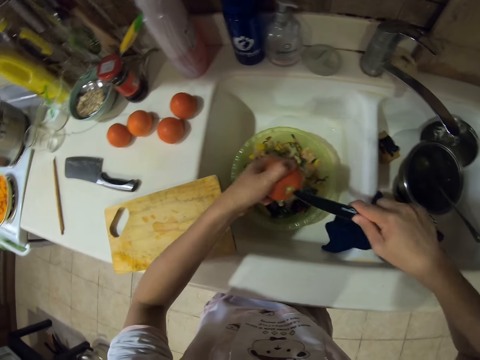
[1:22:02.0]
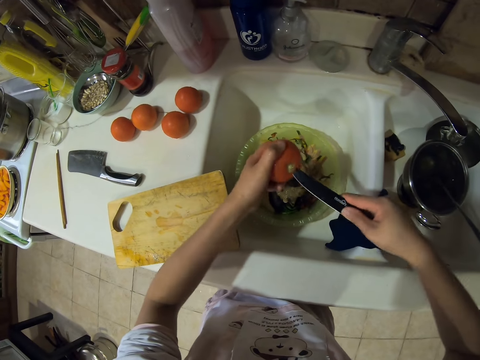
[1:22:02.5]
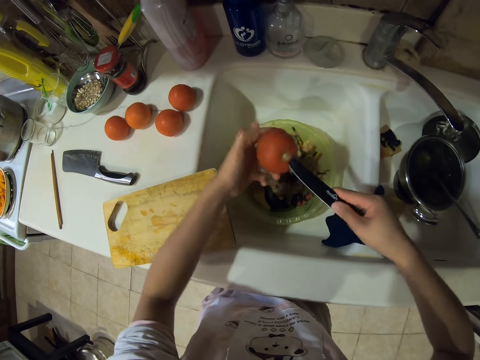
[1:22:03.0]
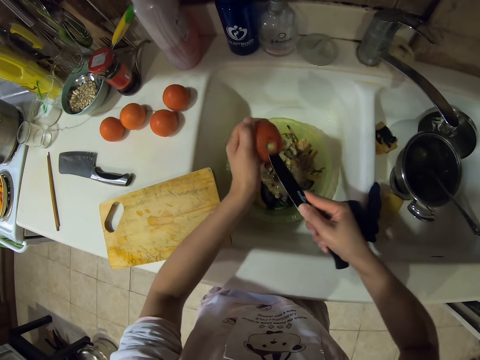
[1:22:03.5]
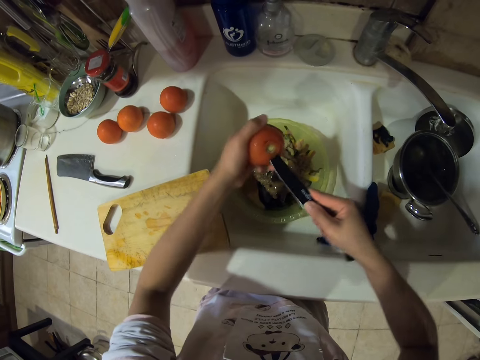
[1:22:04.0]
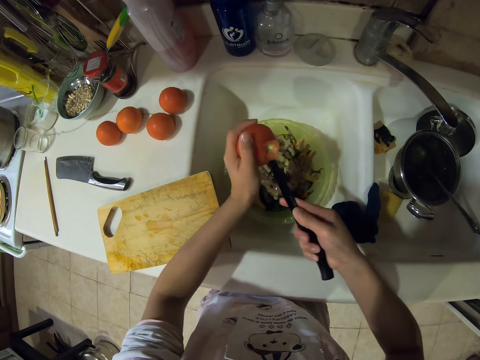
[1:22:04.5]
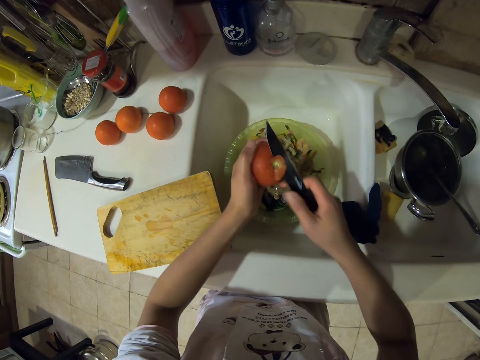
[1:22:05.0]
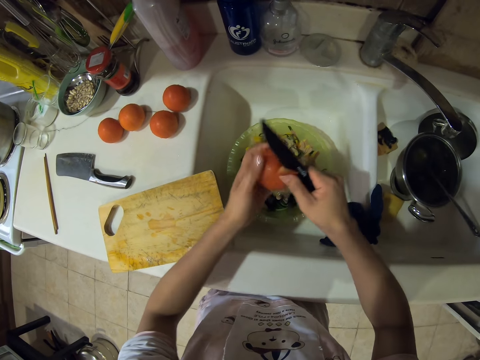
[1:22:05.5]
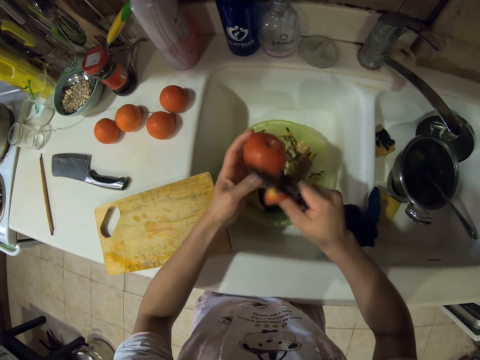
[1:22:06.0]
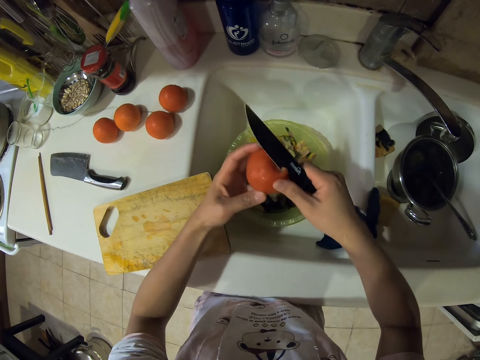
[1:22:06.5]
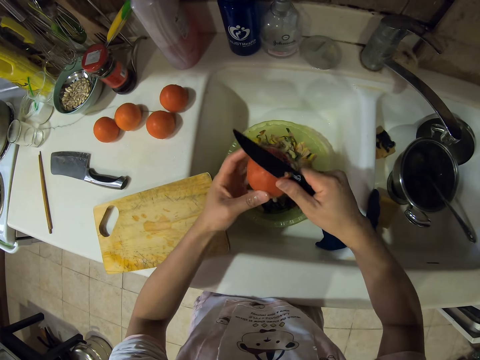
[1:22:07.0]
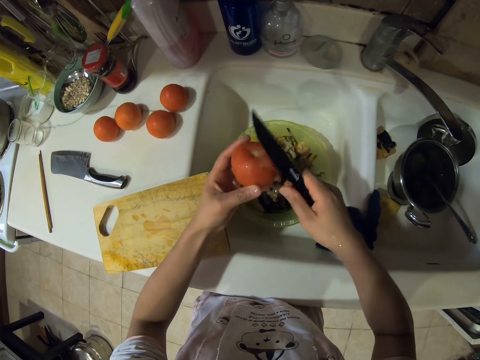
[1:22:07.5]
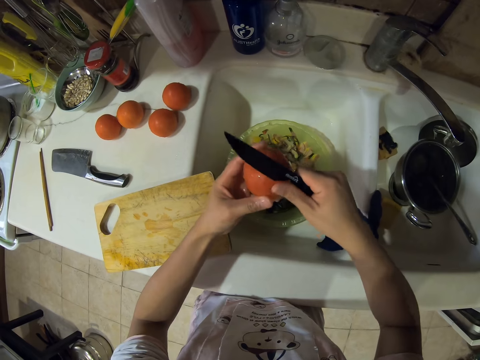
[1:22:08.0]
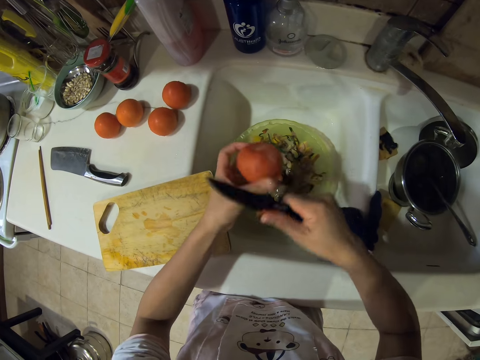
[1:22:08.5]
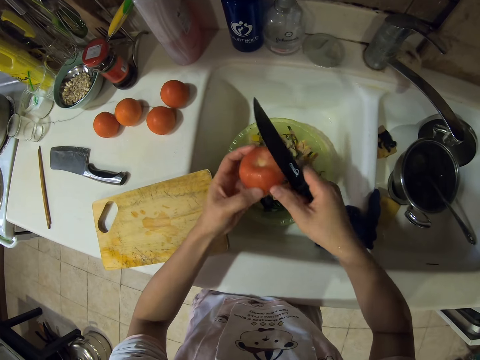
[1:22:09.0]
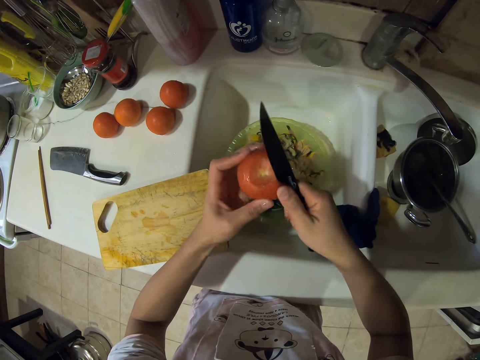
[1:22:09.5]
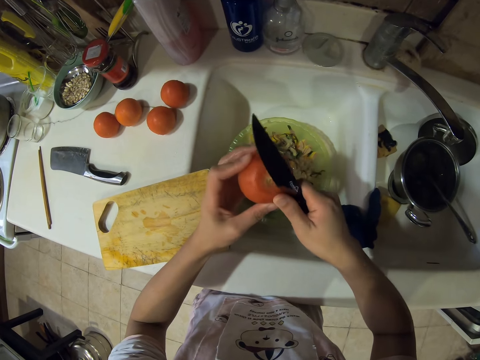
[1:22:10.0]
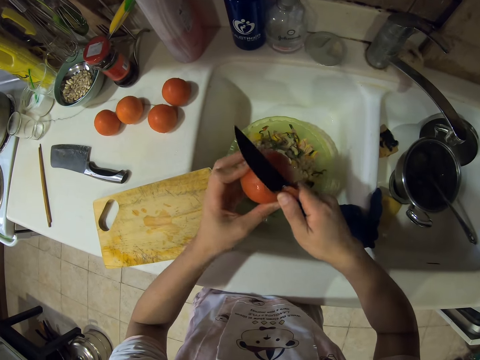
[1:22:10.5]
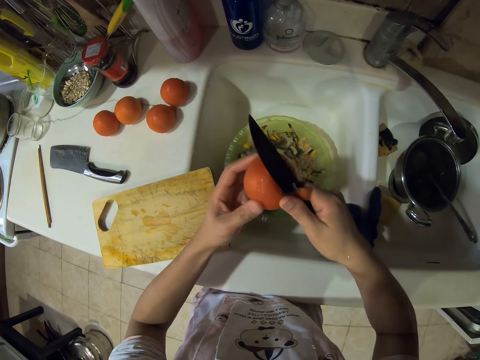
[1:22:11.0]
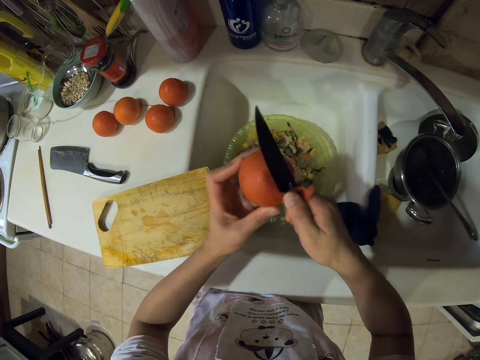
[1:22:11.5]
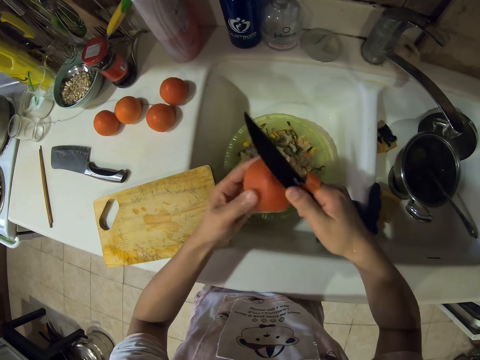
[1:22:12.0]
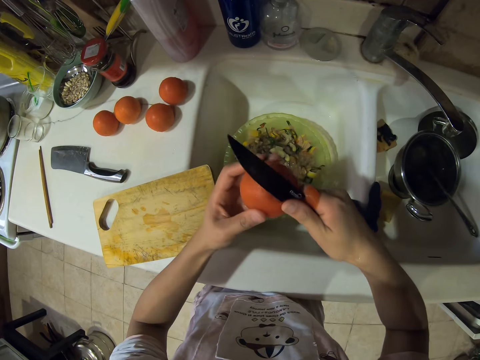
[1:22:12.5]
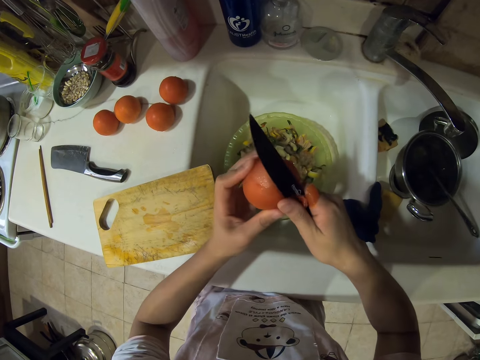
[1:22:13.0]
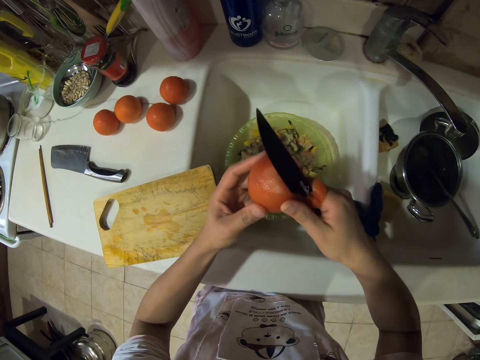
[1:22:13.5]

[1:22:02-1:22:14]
The camera wearer peels the tomato with a knife. They remove the stalk. They peel the tomato.

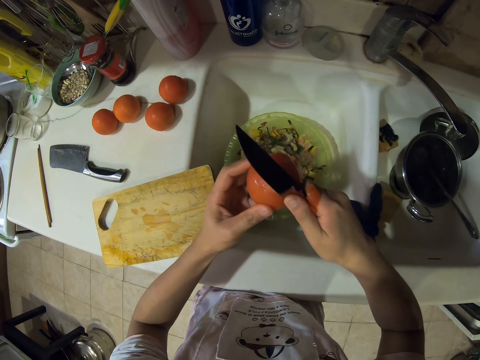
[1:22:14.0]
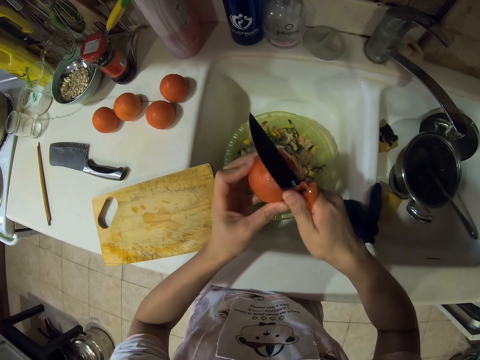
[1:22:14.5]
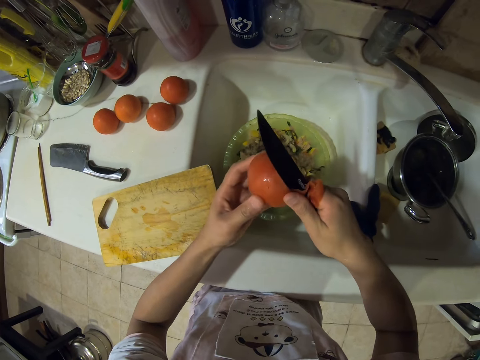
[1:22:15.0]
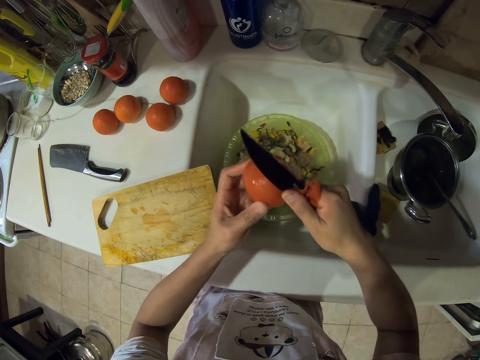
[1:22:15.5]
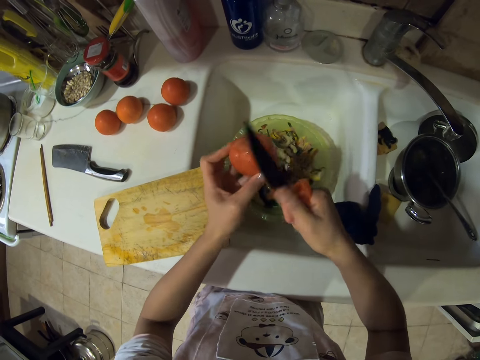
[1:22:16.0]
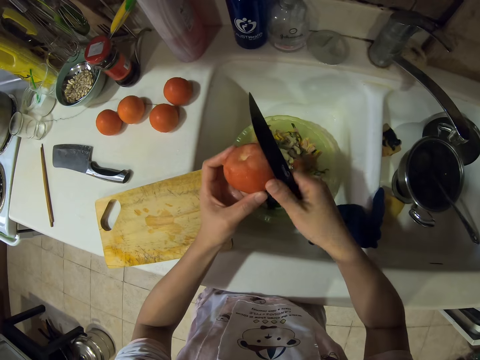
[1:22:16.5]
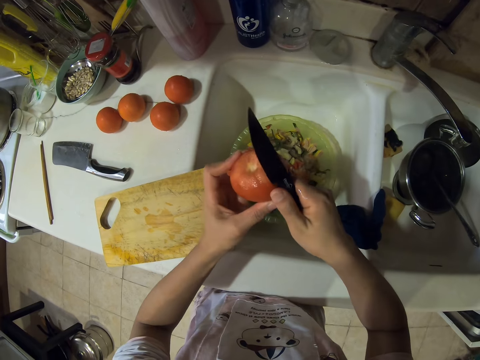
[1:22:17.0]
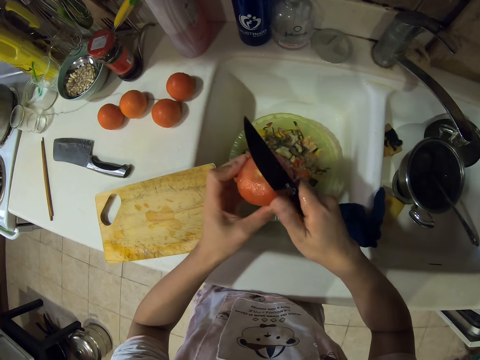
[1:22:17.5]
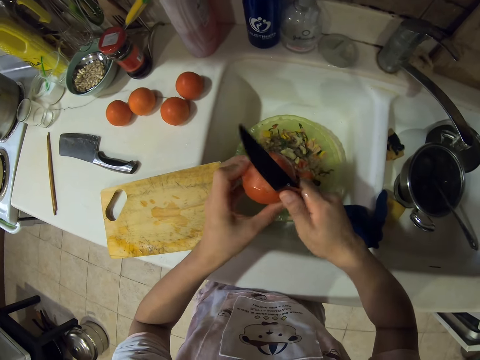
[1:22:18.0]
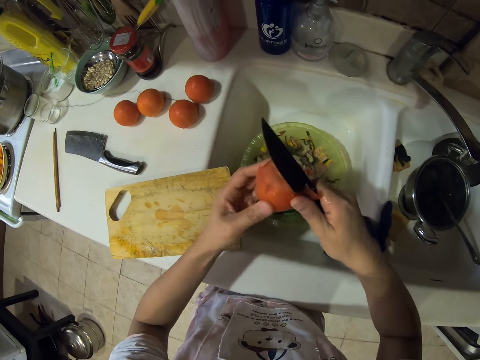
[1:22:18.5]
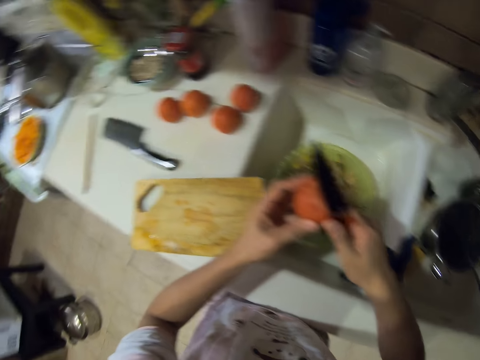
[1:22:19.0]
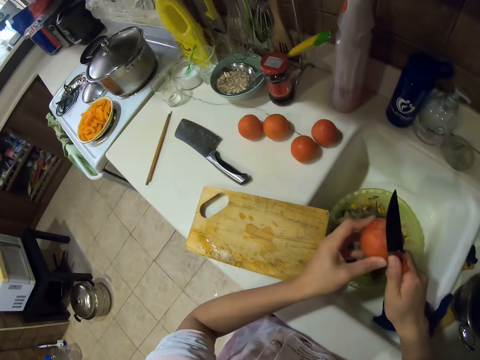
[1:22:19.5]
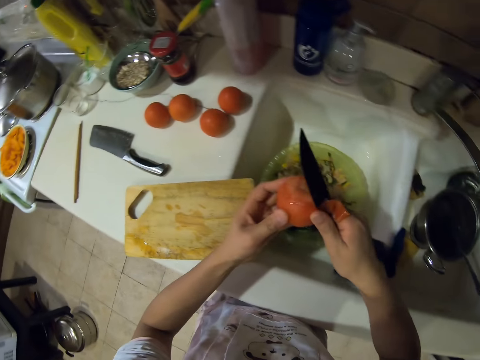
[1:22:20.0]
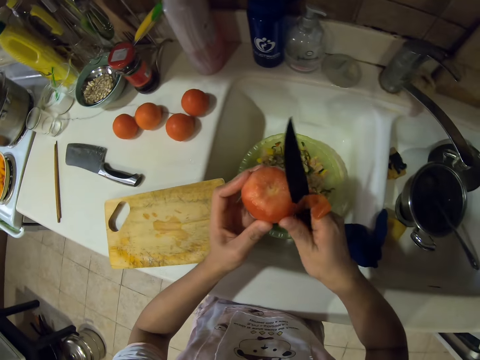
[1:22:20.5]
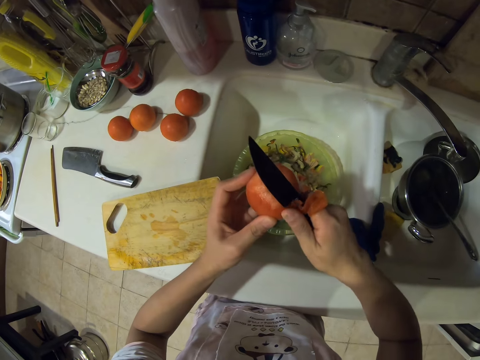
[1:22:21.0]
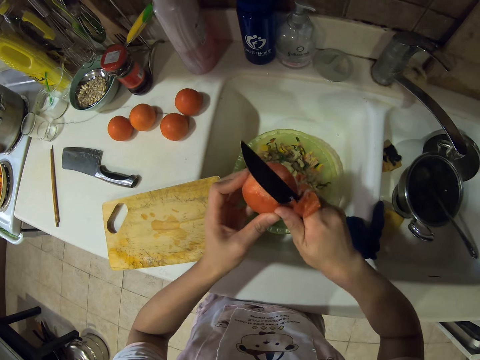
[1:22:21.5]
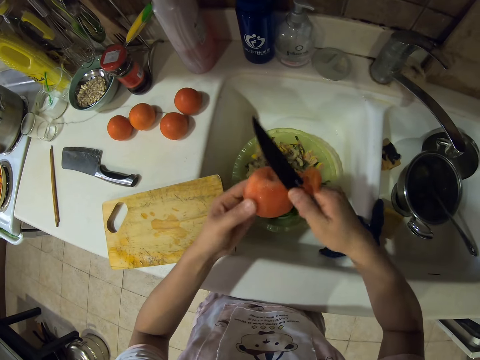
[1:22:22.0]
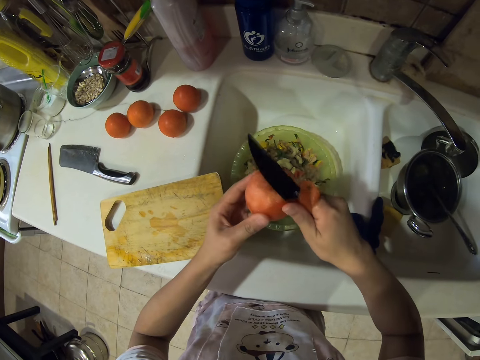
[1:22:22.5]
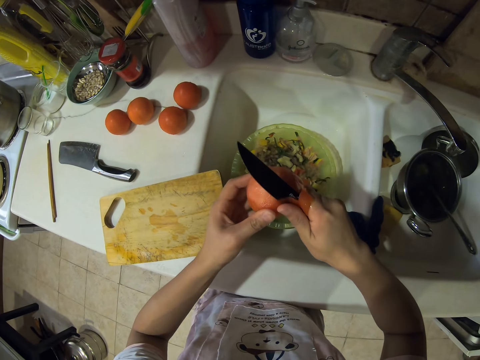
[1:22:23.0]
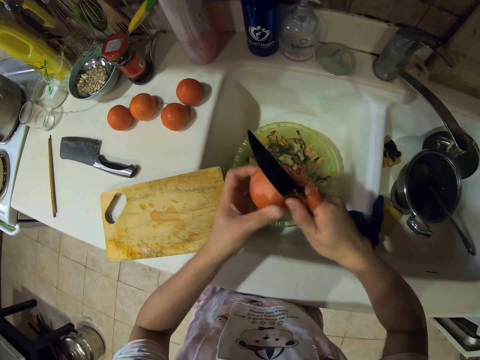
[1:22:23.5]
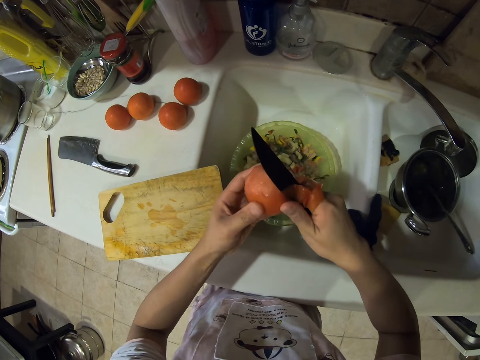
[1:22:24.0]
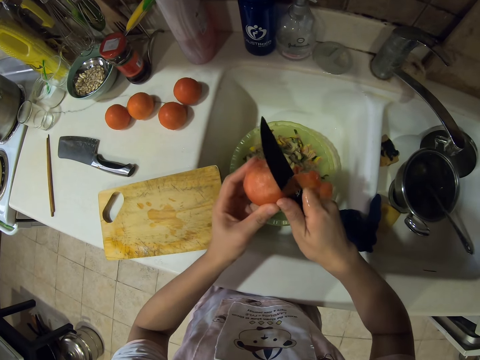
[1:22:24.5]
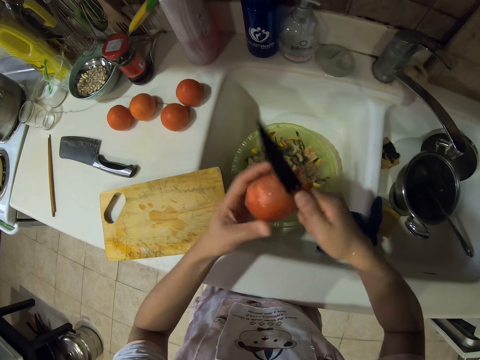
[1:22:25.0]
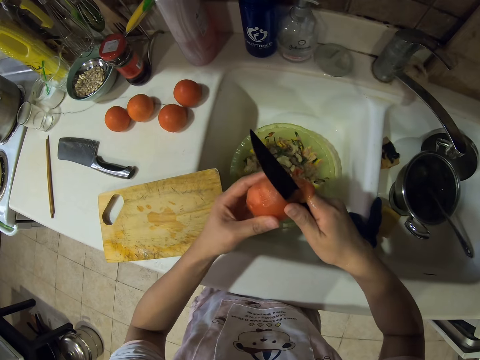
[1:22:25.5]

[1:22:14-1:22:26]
The camera wearer looks around. They peel the tomato.

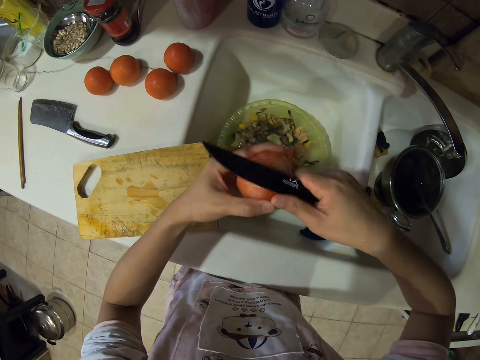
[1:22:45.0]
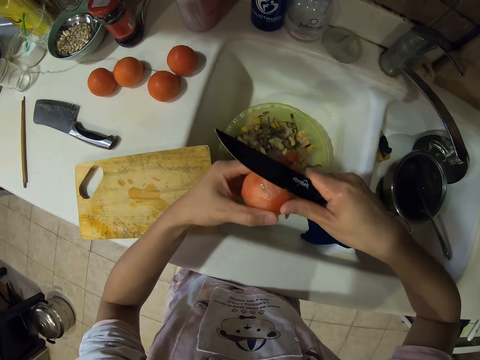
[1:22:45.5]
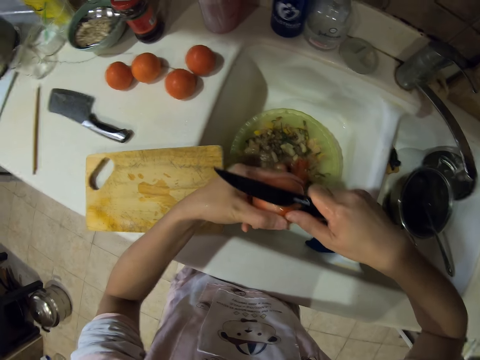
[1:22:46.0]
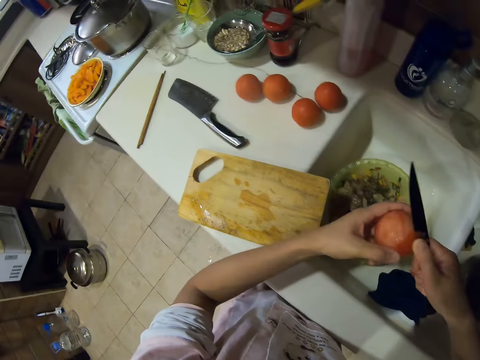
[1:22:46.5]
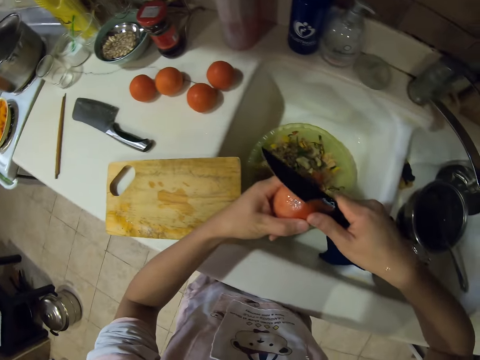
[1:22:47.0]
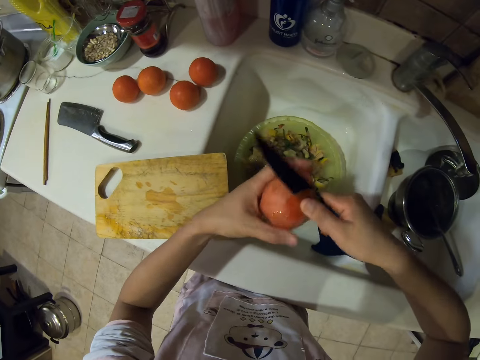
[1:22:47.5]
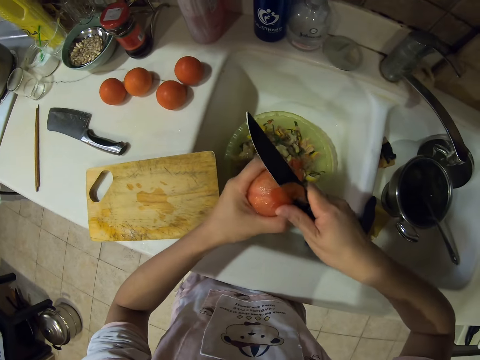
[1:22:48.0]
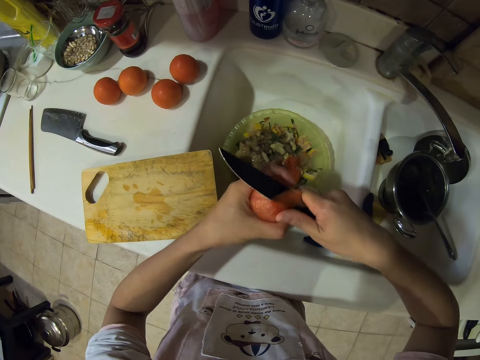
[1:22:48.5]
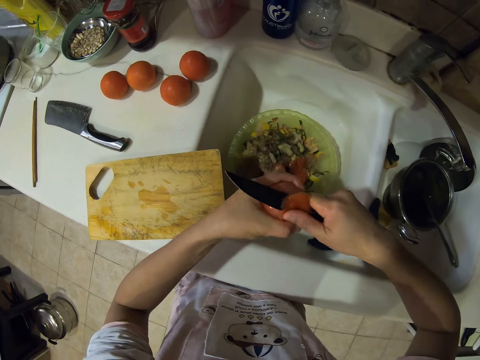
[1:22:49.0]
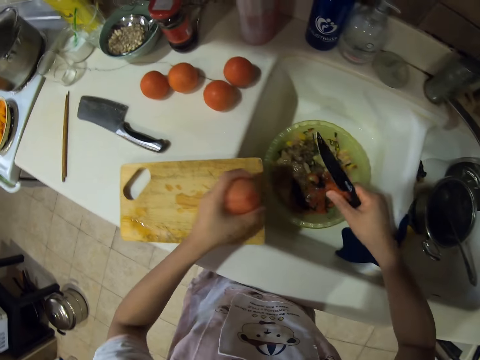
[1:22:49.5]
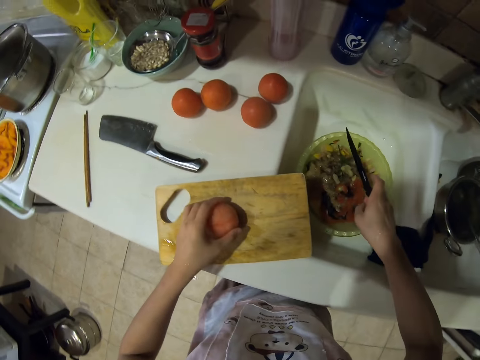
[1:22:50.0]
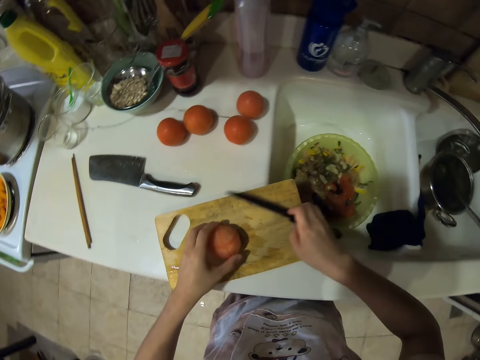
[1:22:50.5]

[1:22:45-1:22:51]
The camera wearer looks around. They peel the tomato. They put the tomato and knife down.
